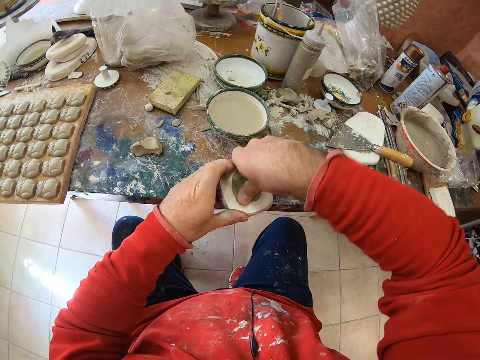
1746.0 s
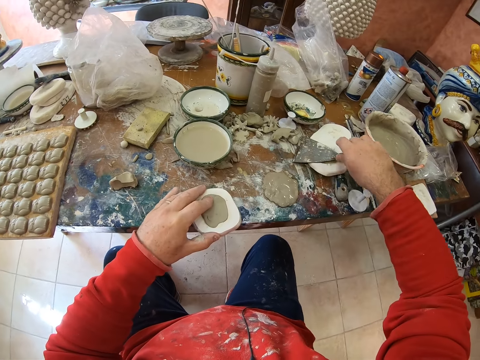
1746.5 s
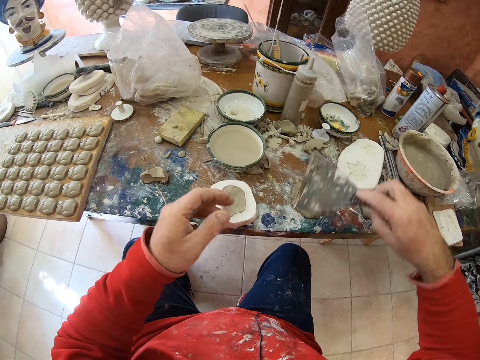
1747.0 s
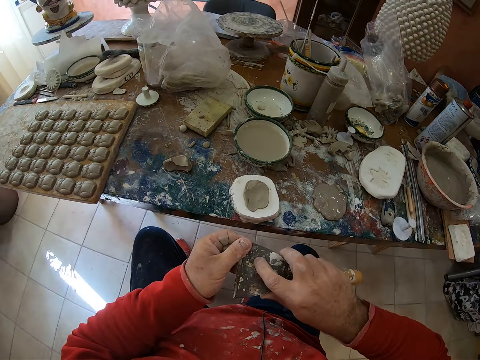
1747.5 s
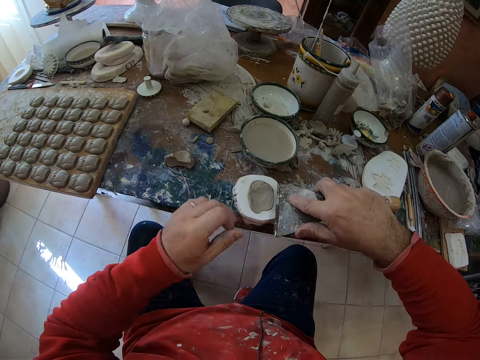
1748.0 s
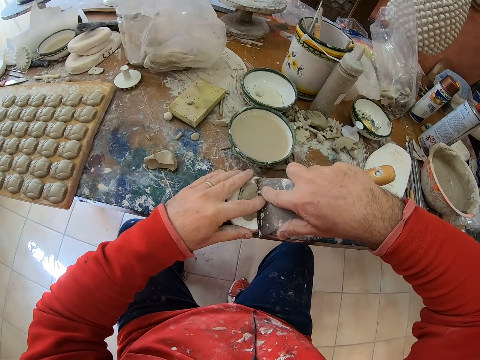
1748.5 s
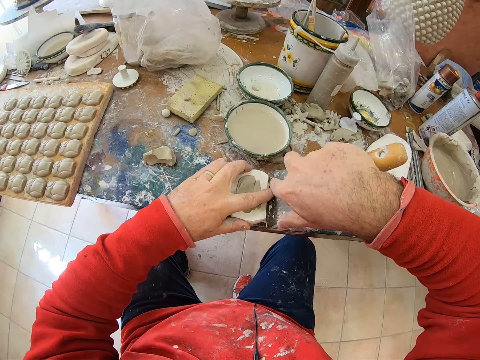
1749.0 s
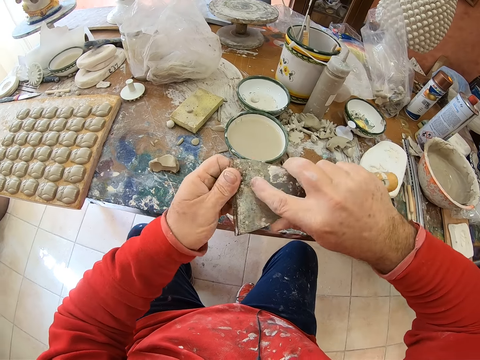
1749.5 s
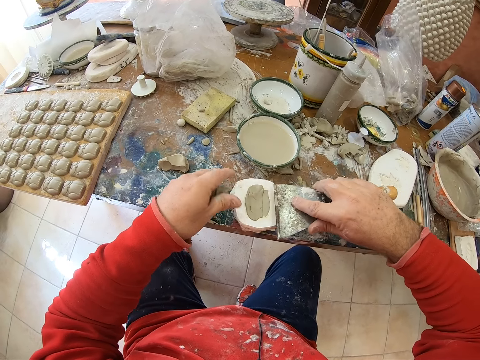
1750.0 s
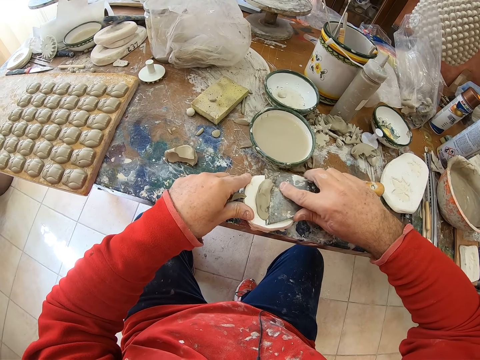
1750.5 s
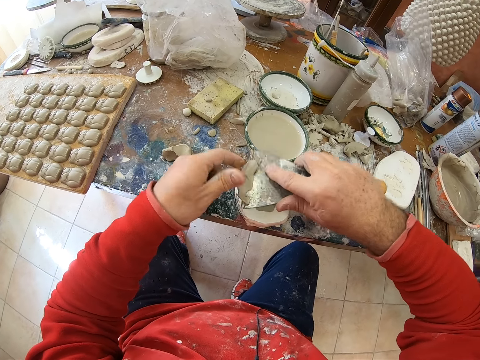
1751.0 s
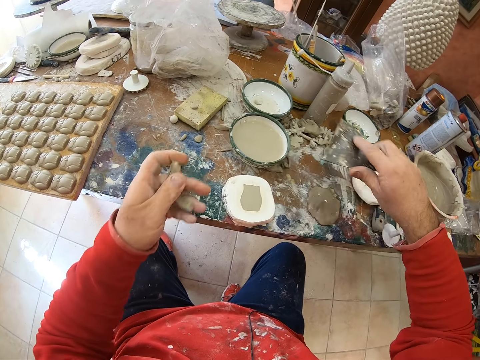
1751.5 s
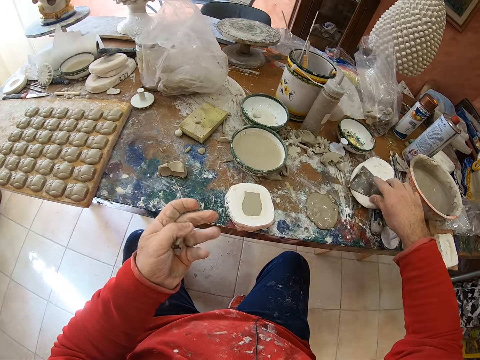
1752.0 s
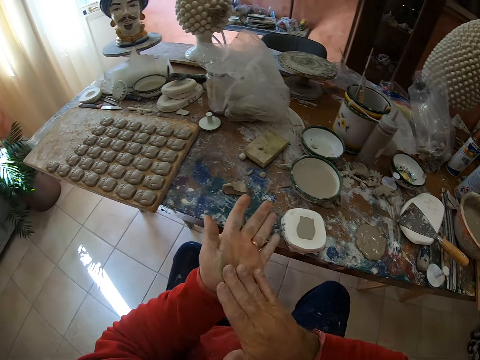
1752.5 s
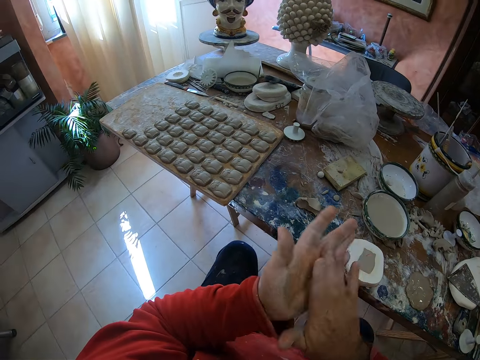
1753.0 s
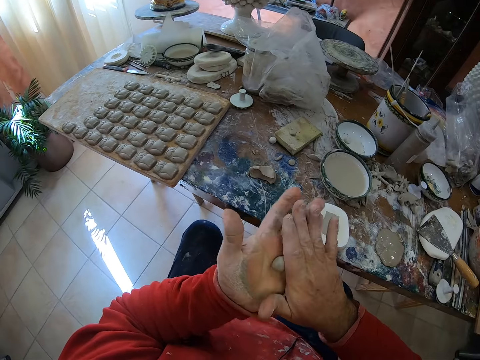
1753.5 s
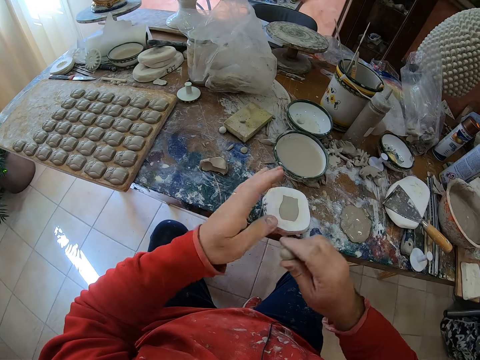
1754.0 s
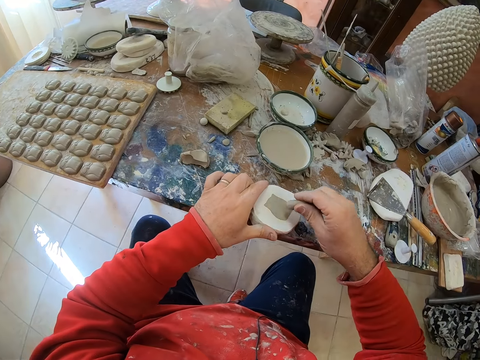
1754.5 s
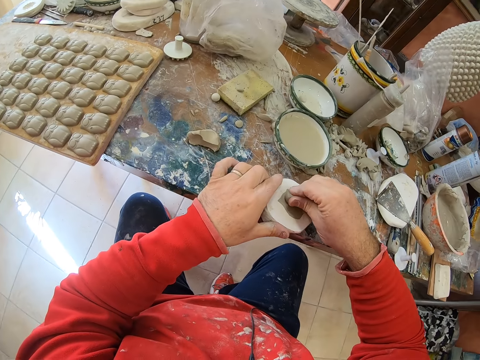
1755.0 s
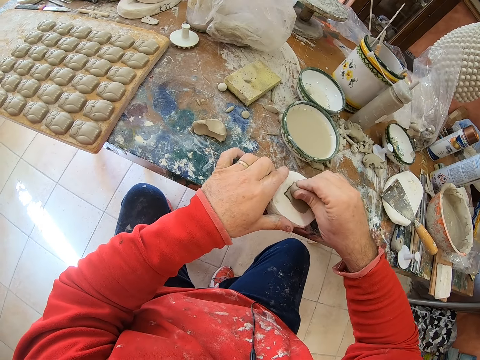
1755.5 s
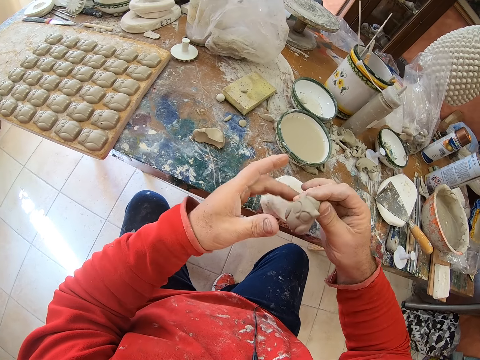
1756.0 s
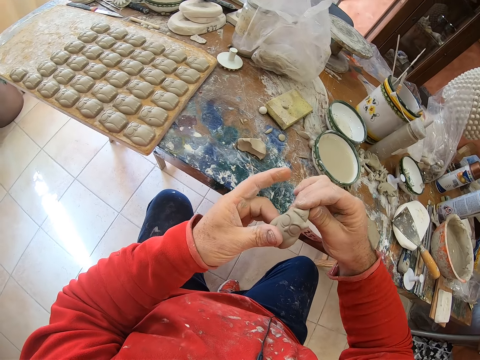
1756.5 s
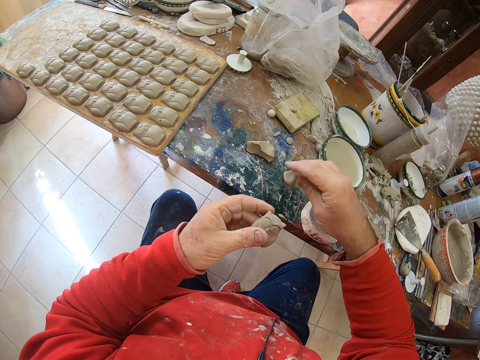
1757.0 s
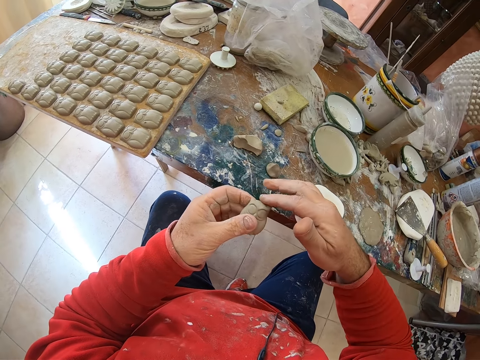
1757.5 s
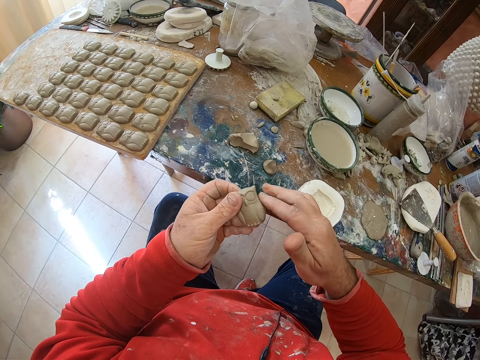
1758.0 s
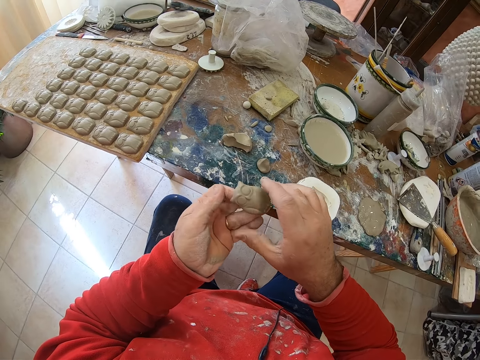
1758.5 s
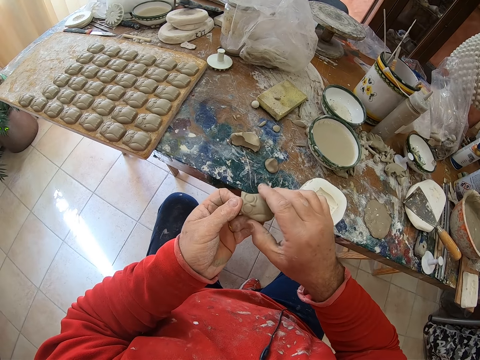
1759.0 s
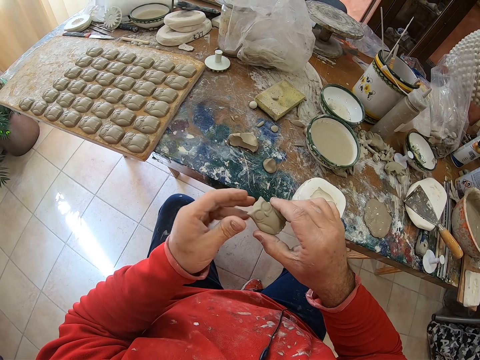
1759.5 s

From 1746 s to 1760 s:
The camera wearer picks up the scraper on the table. He wipes the scraper. He scrapes off the excess clay on the mold shaper with the scraper. He puts down the scraper. He rolls the clay mold in his hands. He presses the clay mold on the mold shaper and pulls an owl shaped clay mold from the mold shaper. He drops mud on the table. He smoothens the owl mold's clay edges with his finger.

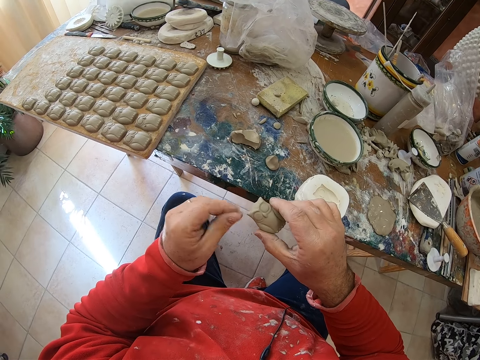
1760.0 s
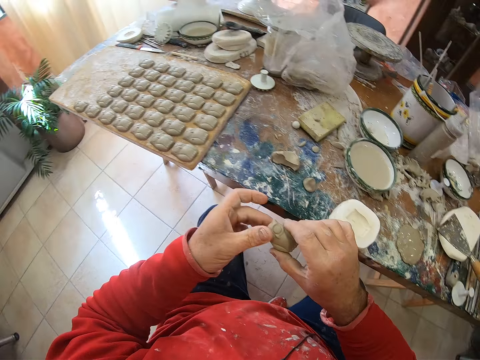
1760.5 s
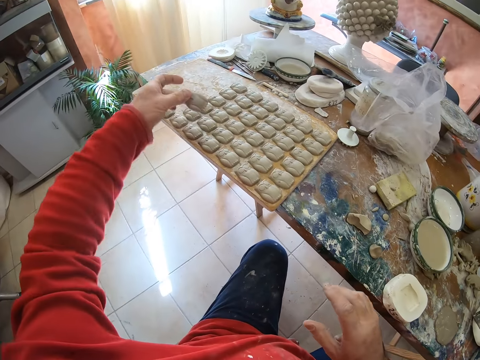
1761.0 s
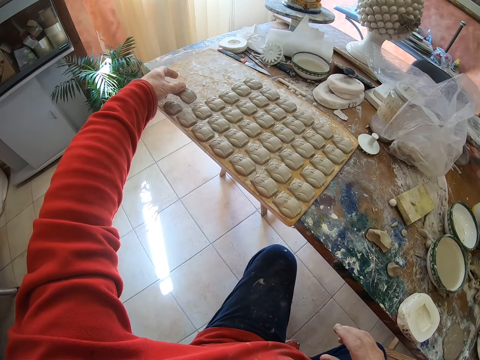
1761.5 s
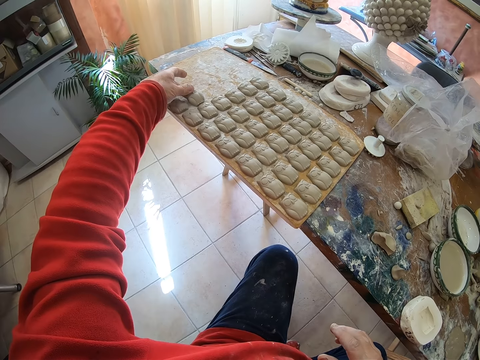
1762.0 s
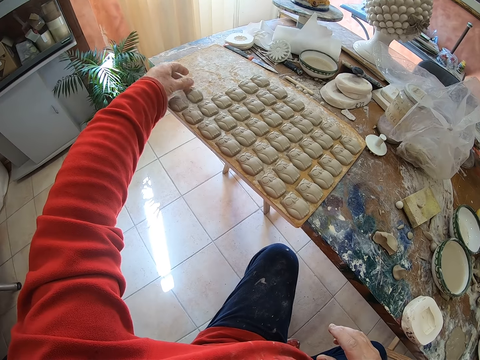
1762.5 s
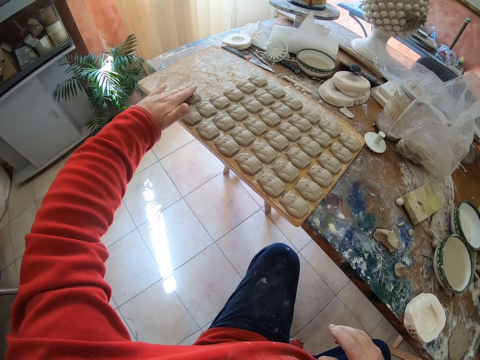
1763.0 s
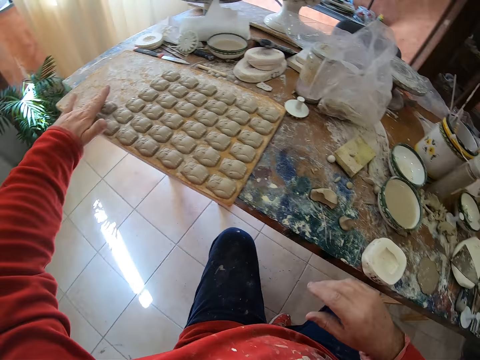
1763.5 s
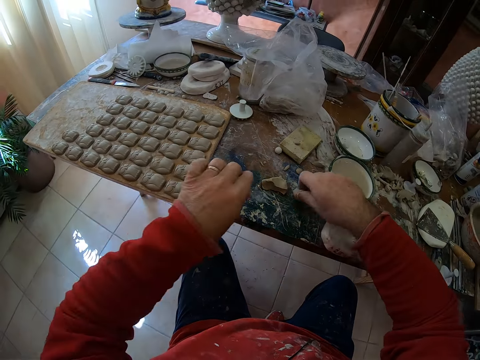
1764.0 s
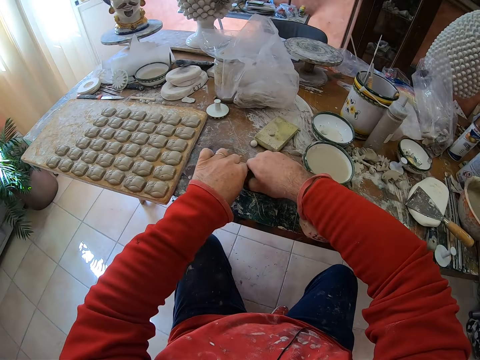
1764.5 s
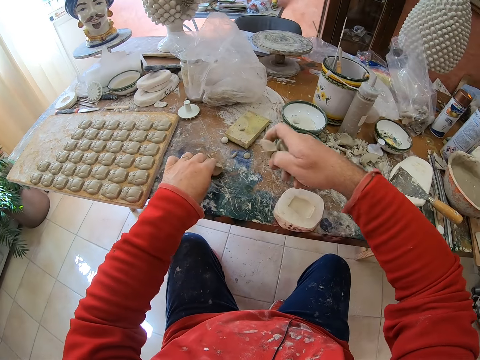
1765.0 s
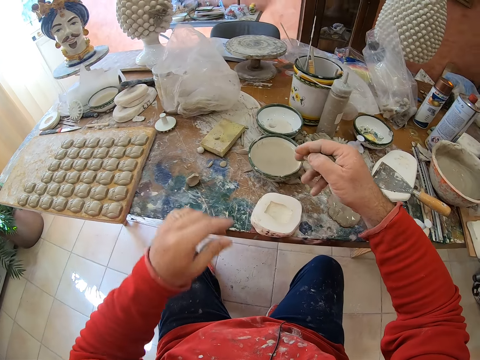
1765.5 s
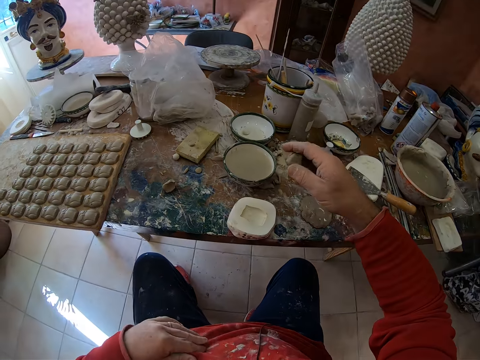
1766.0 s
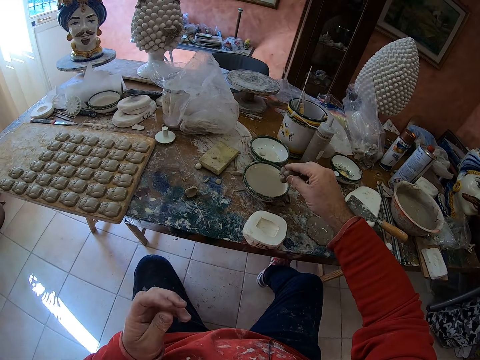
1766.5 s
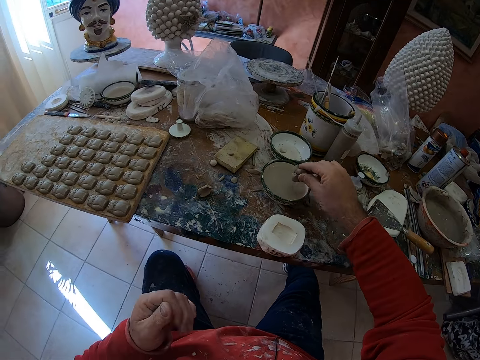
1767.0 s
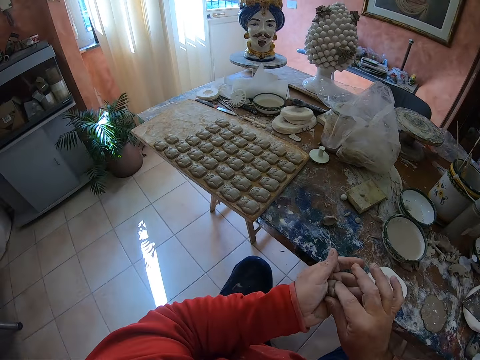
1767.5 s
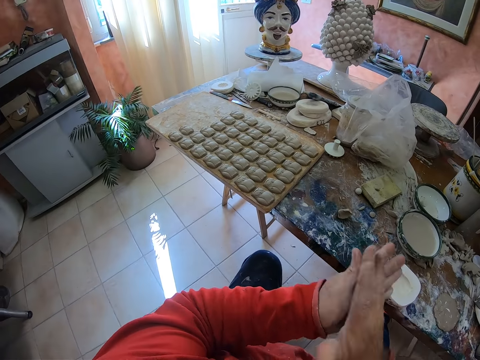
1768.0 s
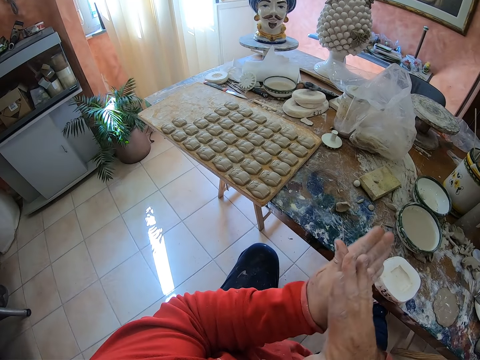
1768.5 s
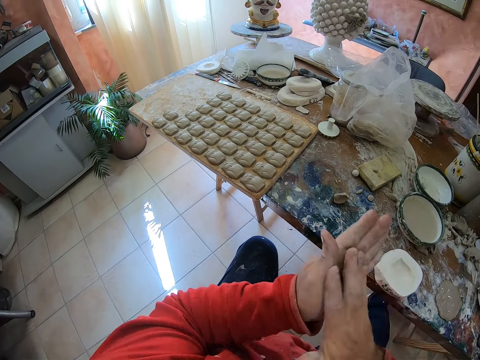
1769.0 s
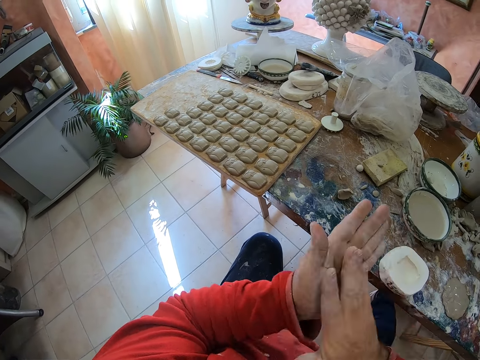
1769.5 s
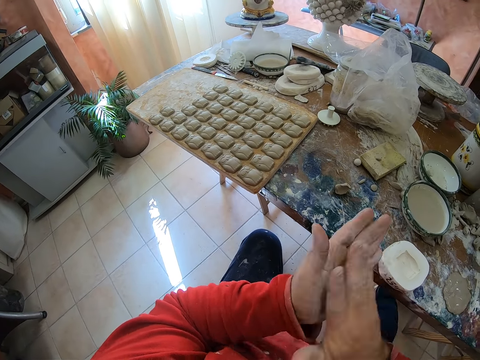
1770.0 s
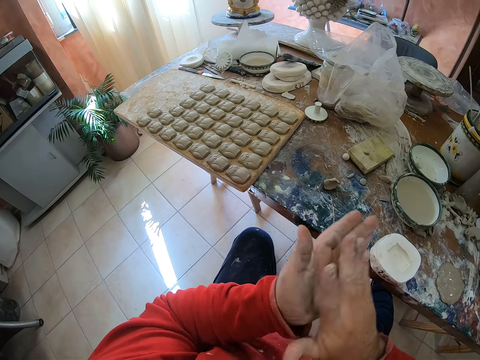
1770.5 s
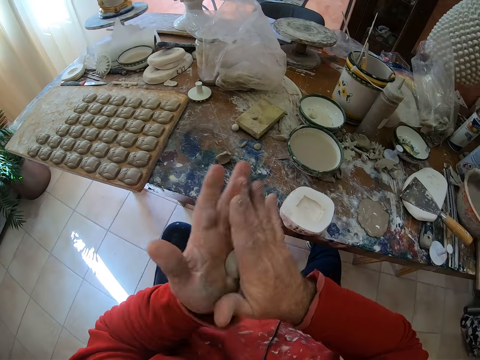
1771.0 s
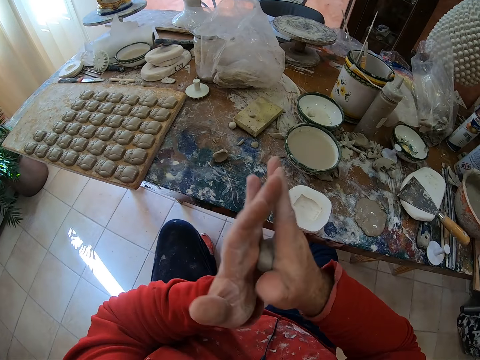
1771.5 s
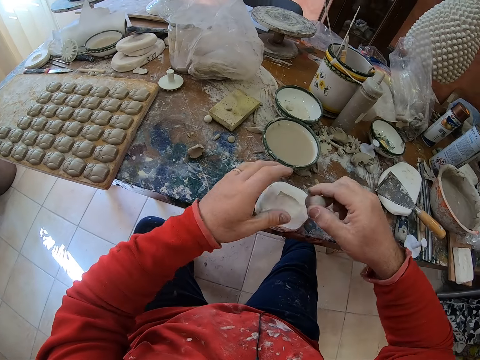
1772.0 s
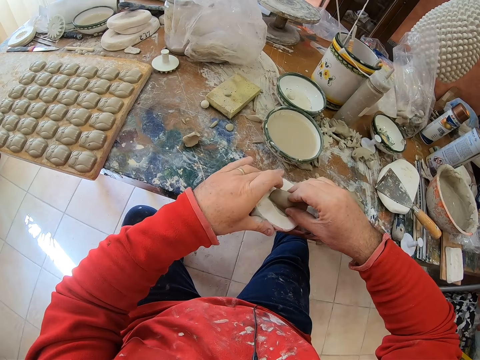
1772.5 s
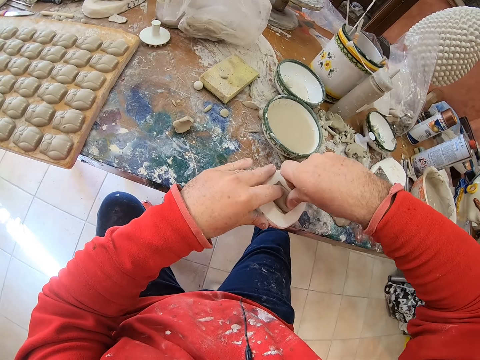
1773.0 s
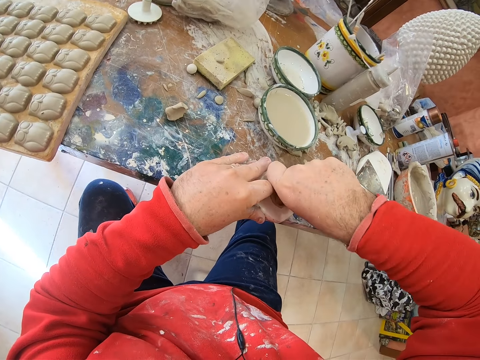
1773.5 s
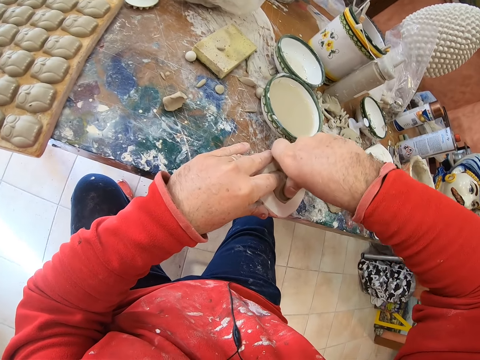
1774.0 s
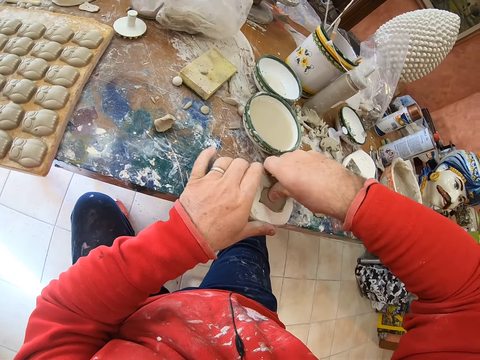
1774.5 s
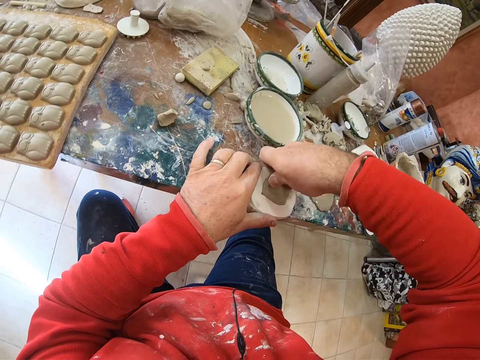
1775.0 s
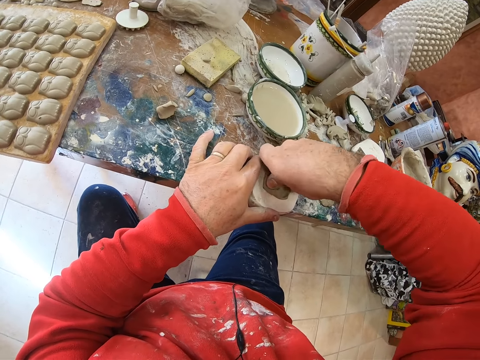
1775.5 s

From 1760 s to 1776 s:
The camera wearer puts the clay owl mold on the wooden tray. He takes a pinch of clay mold on the table. He dips the clay mold into water and rolls the clay mold in his hands. He presses the clay mold on a mold shaper.
